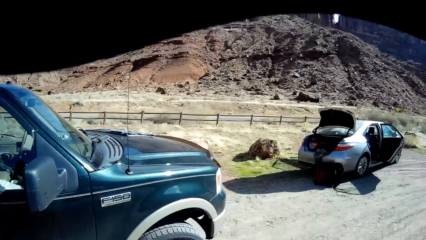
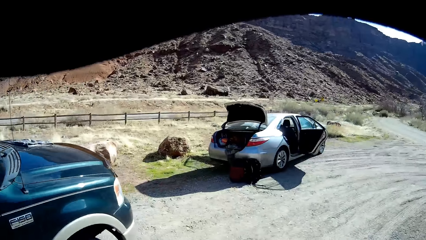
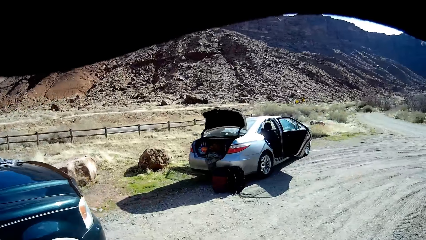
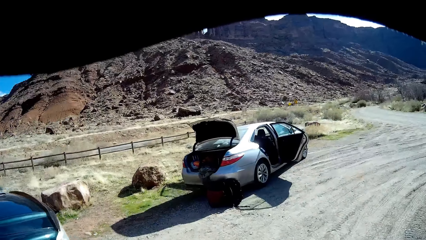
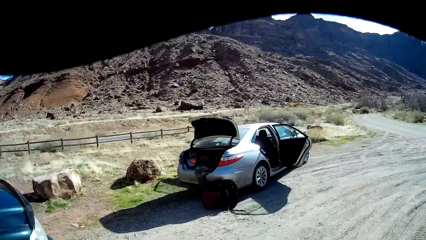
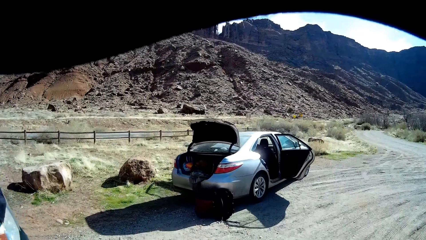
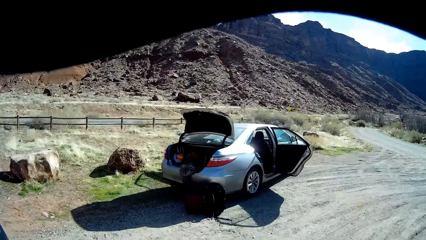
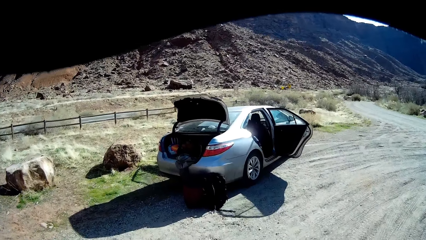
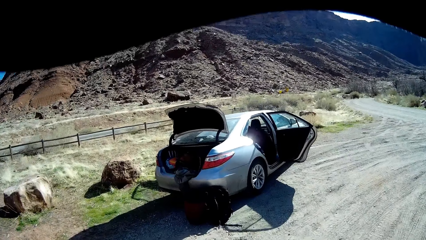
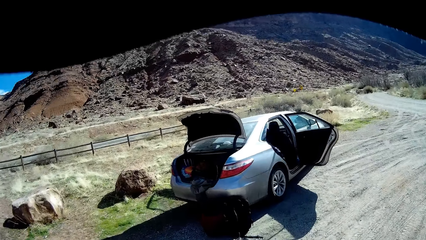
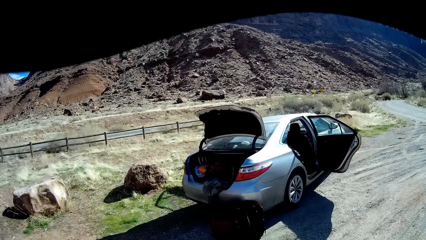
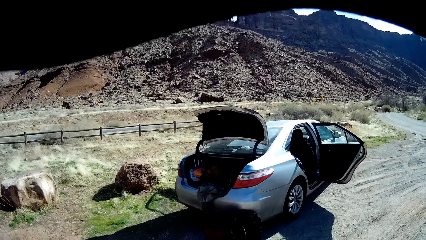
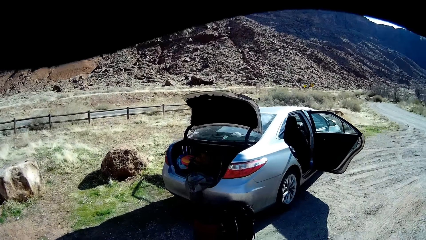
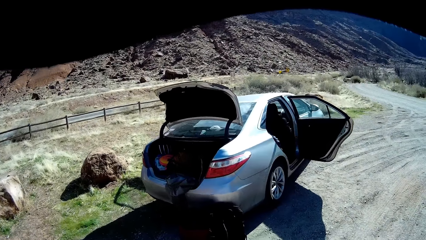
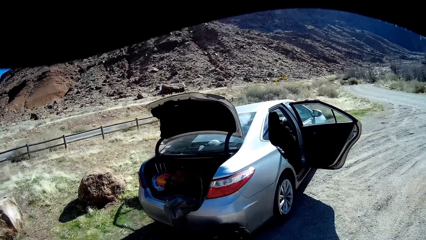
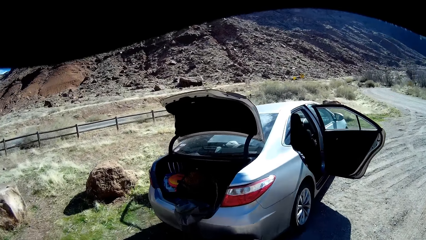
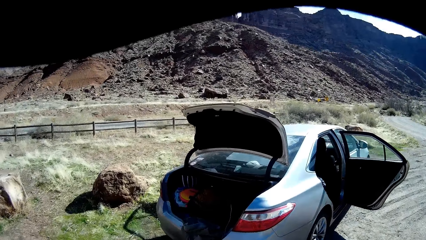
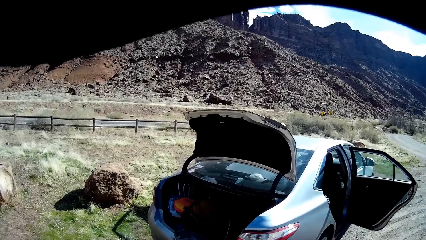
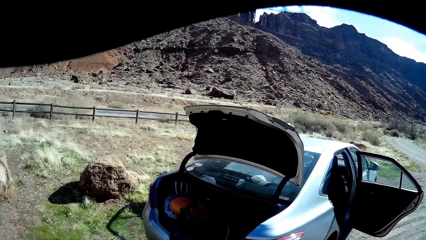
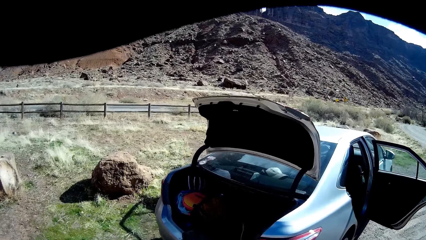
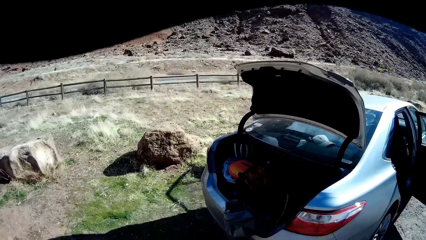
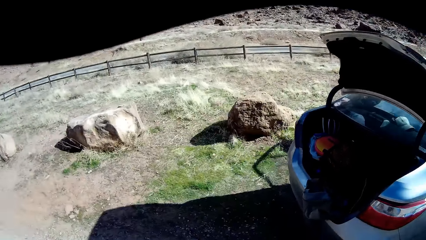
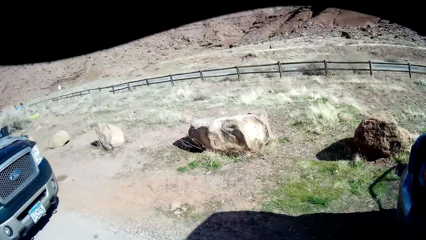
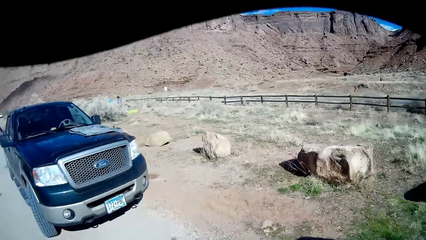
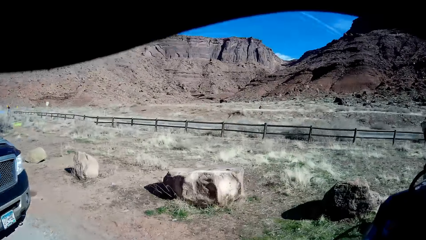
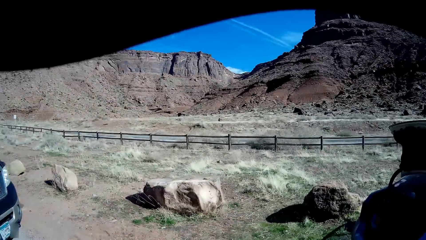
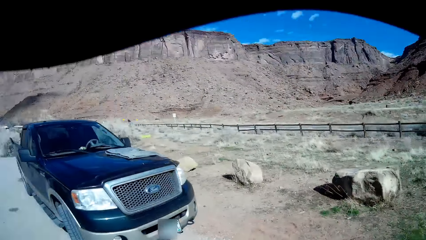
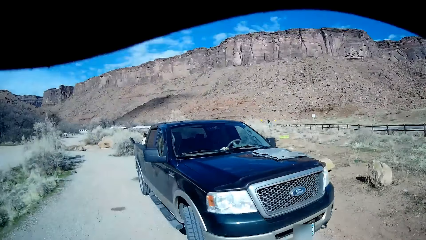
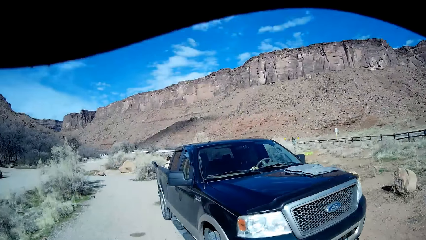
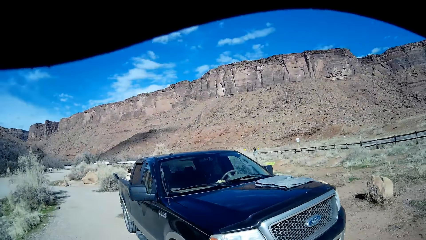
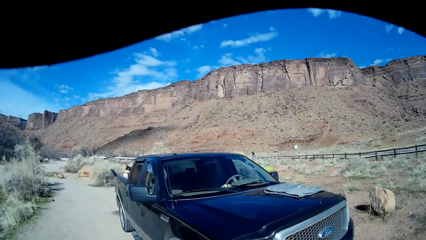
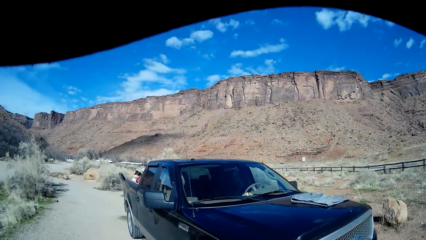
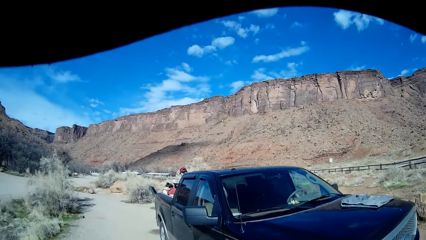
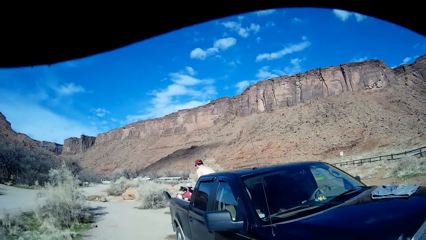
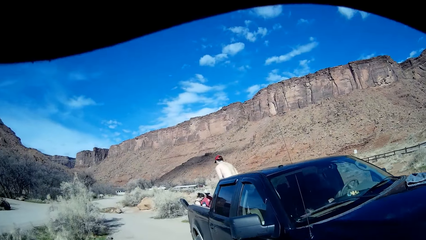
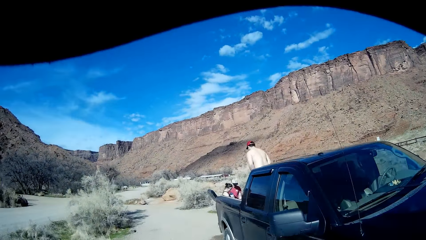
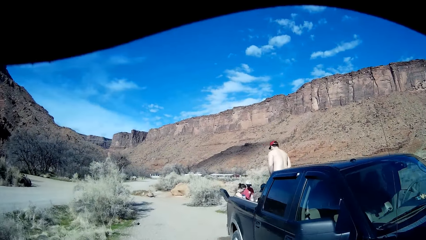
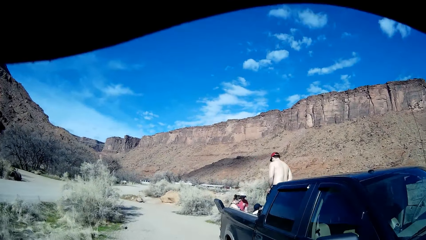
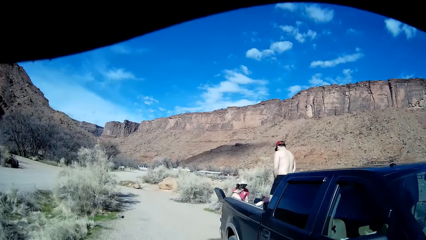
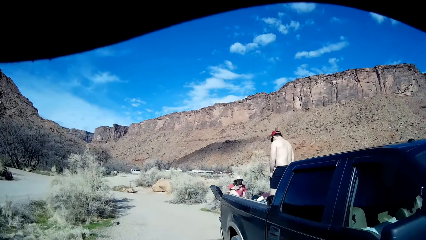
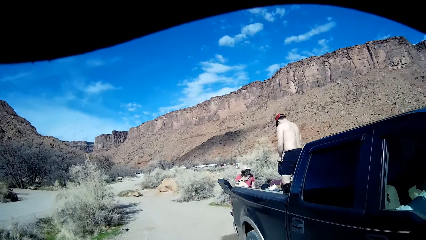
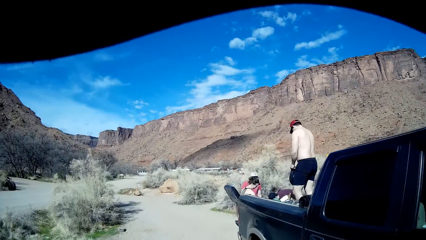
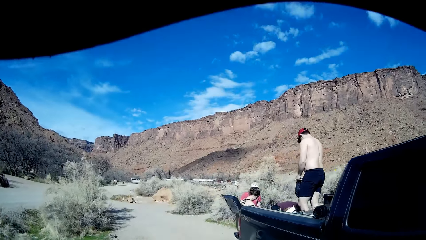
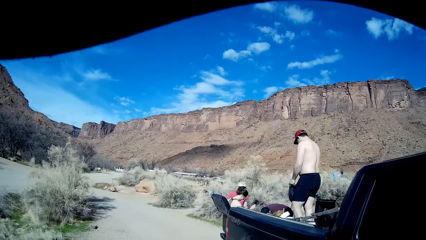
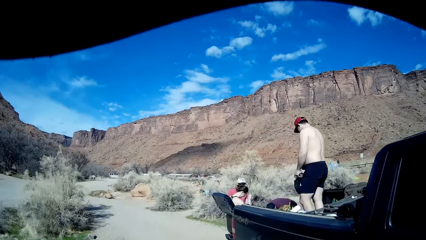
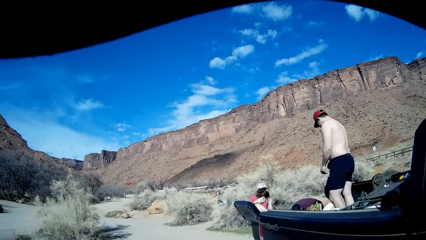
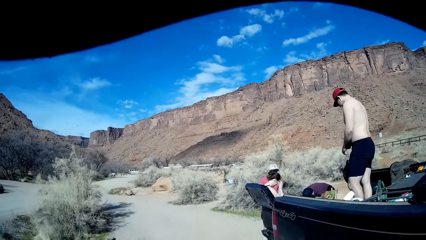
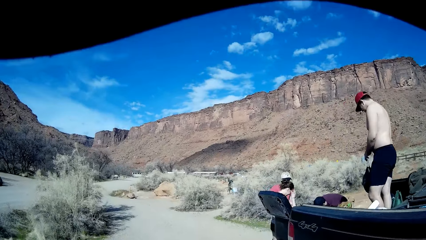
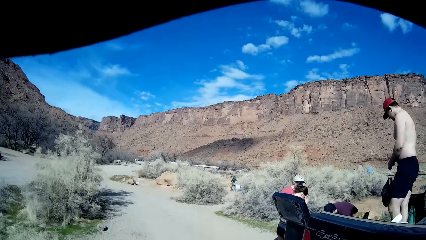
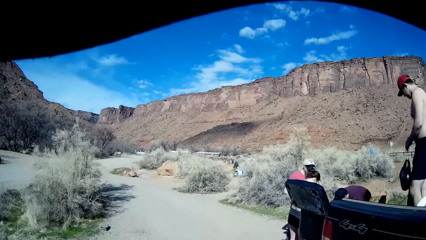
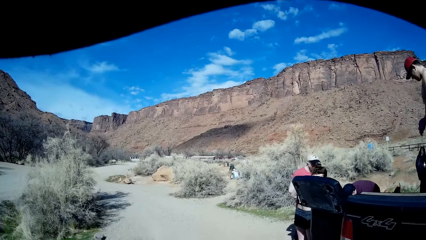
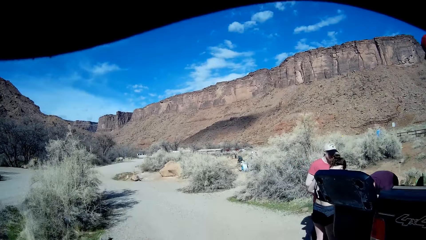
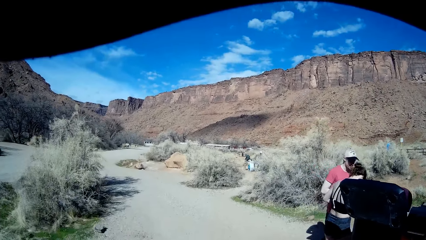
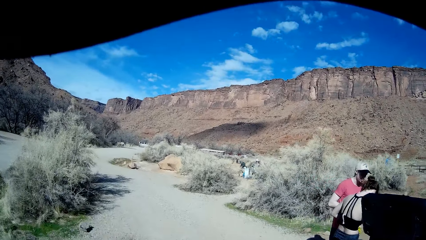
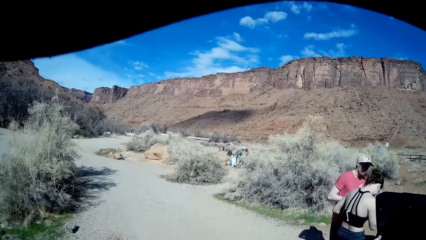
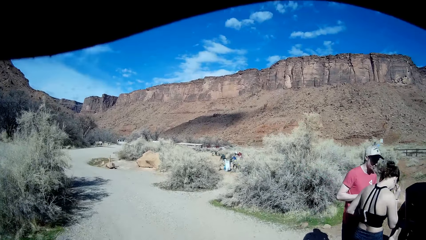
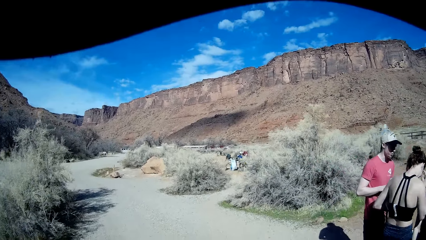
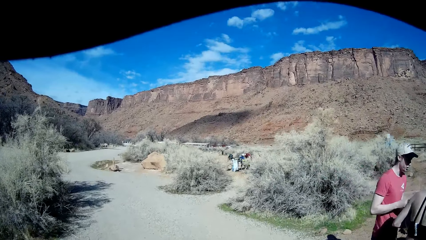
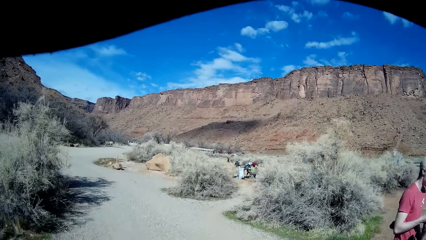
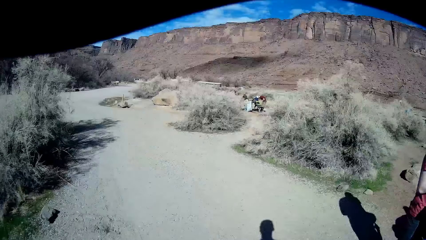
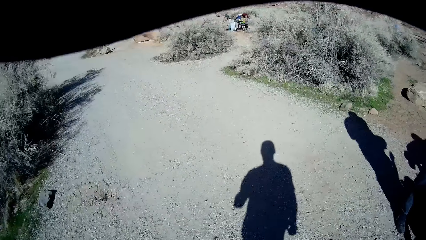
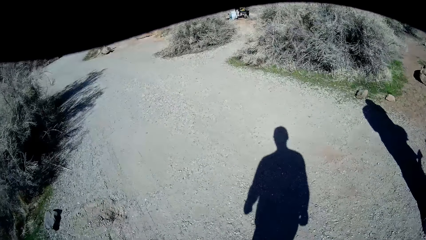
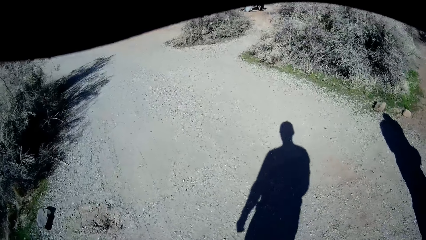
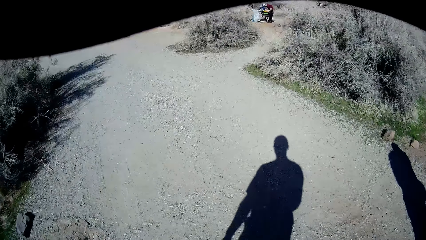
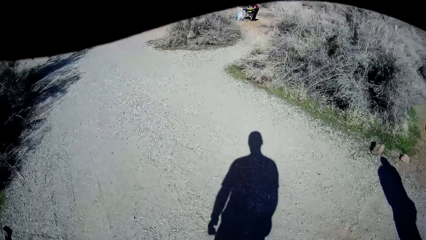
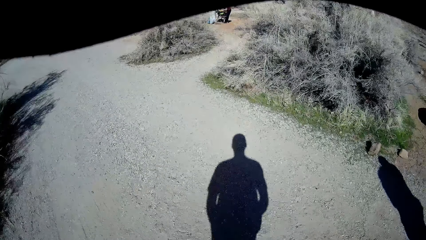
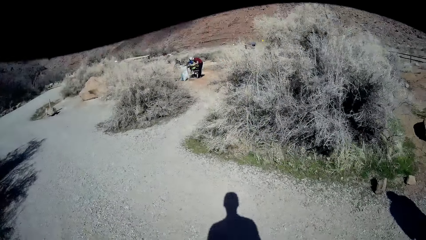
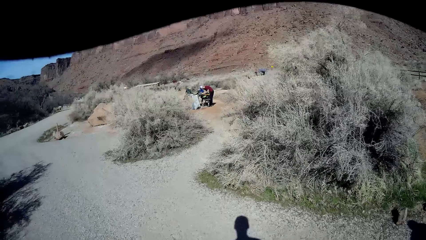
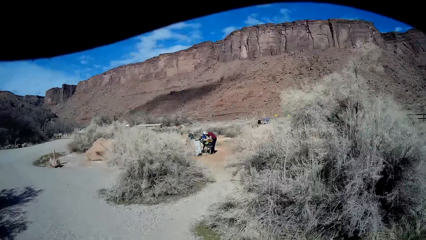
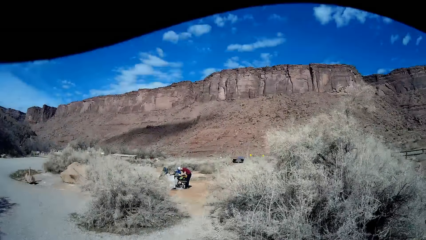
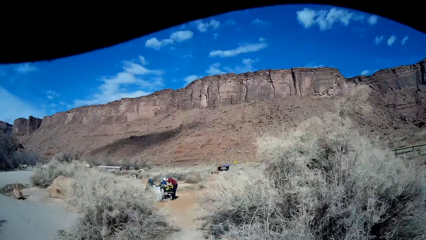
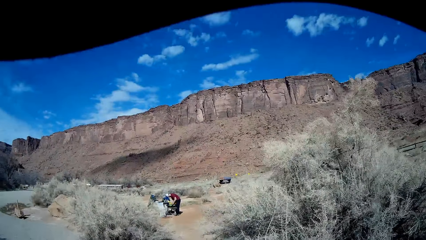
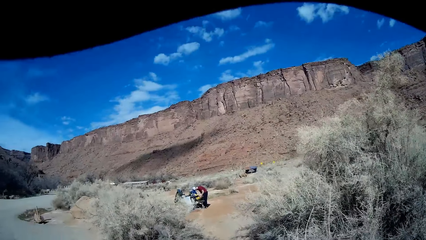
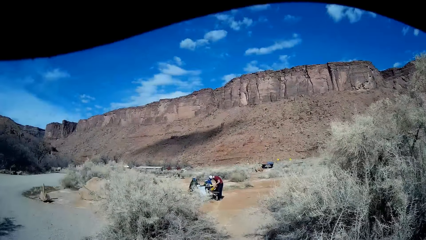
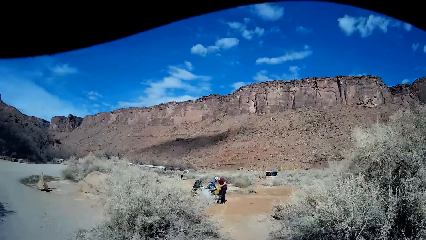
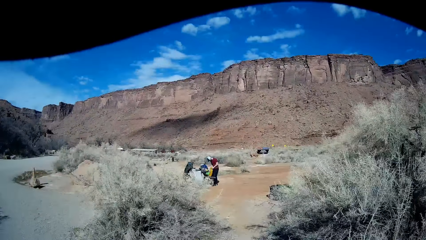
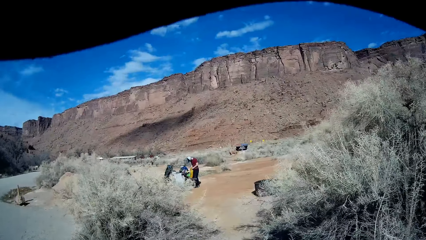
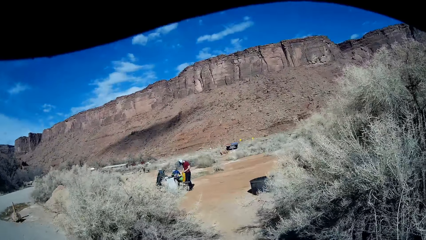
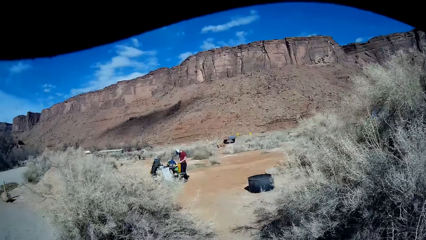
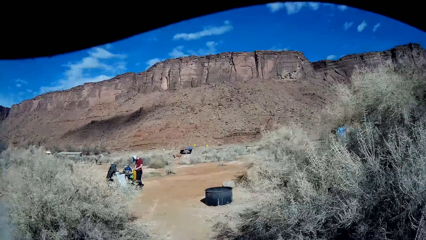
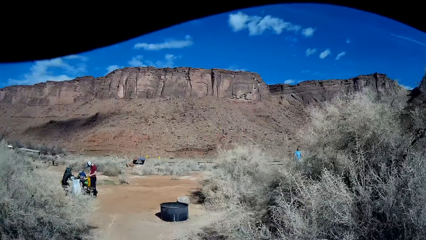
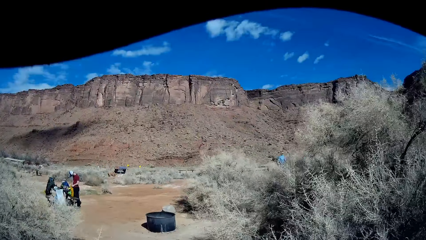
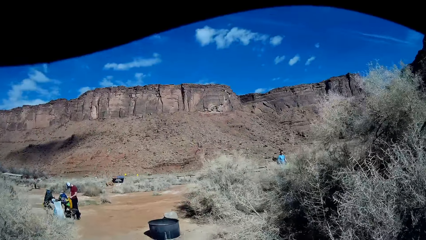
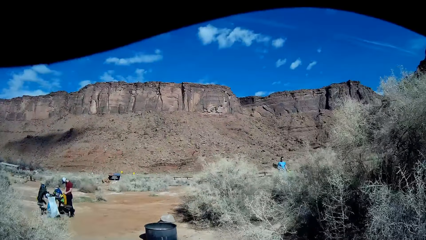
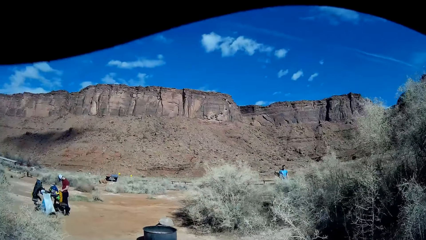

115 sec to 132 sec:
The camera wearer walks round the field. They walk towards a silver car. They turn left. A man stands up. The camera wearer walks round the field.
